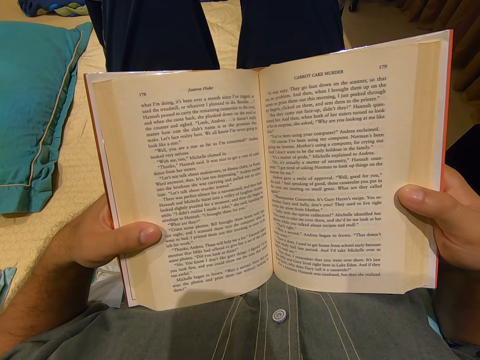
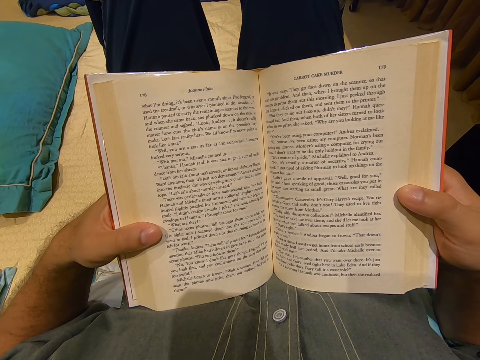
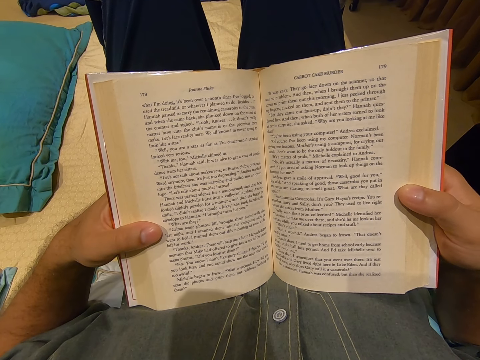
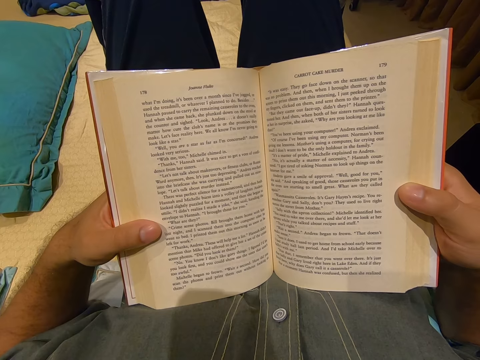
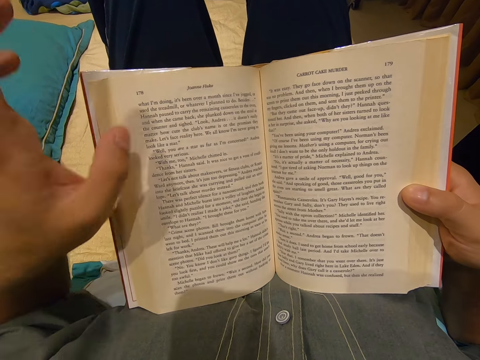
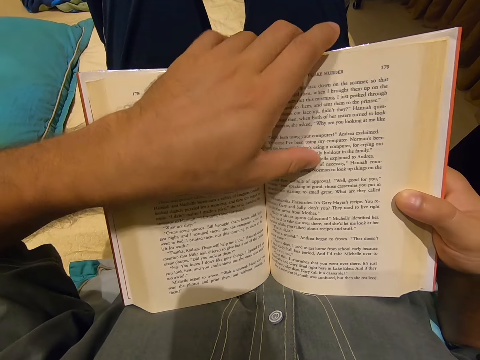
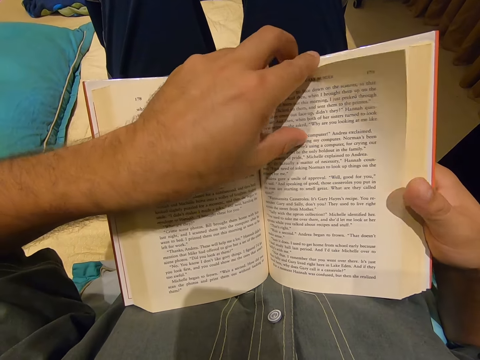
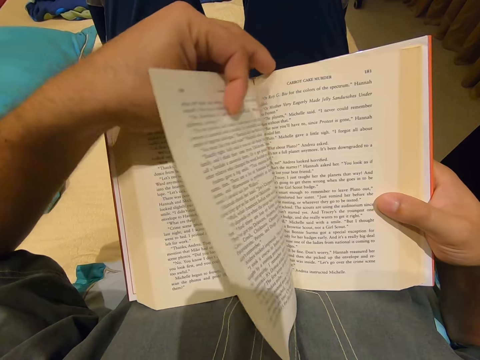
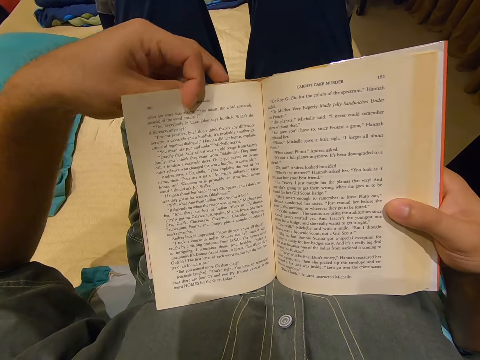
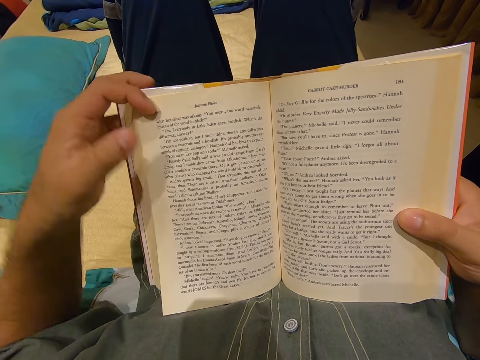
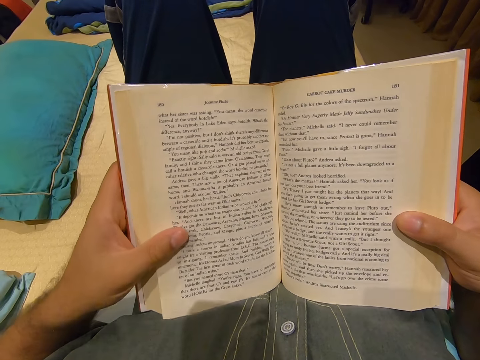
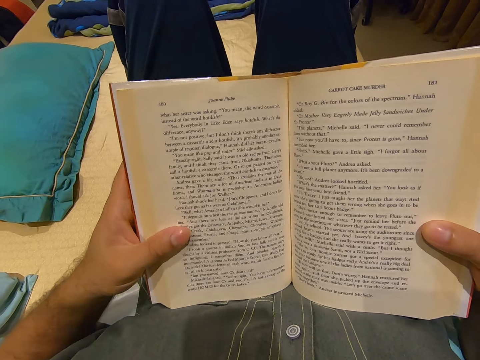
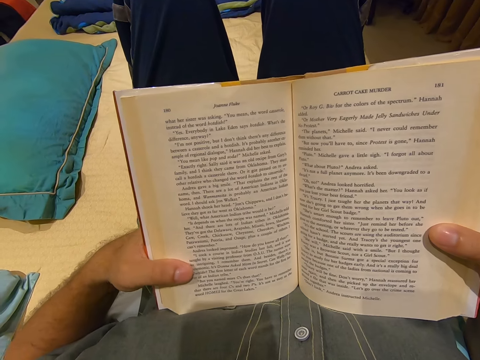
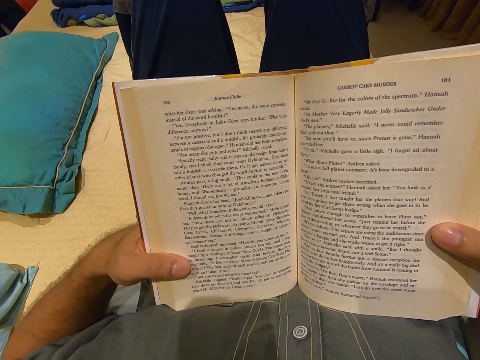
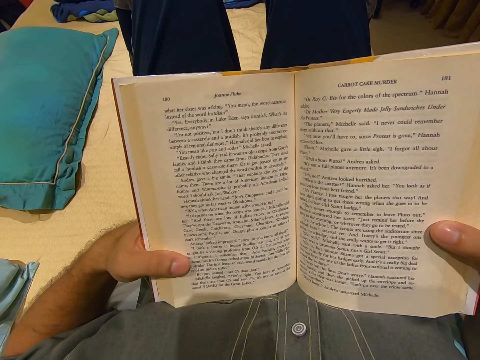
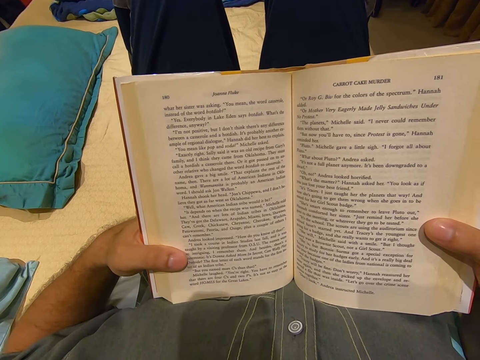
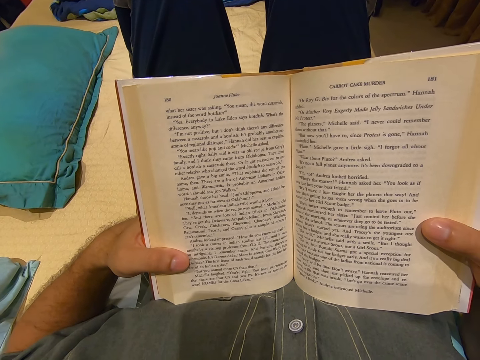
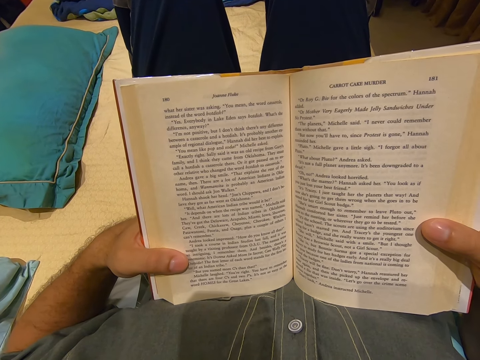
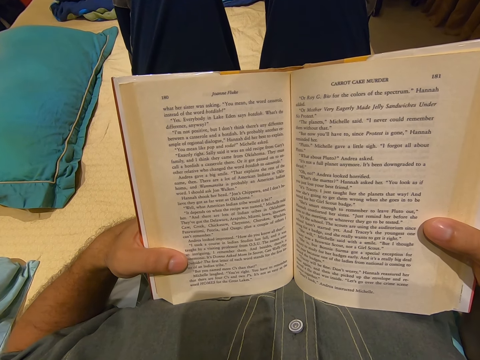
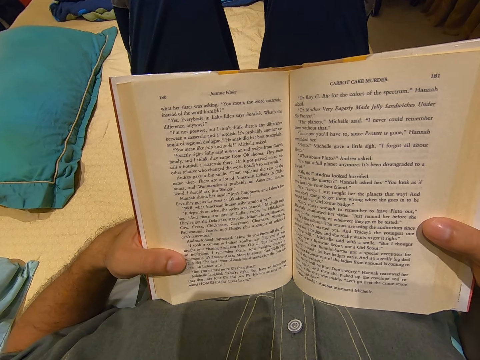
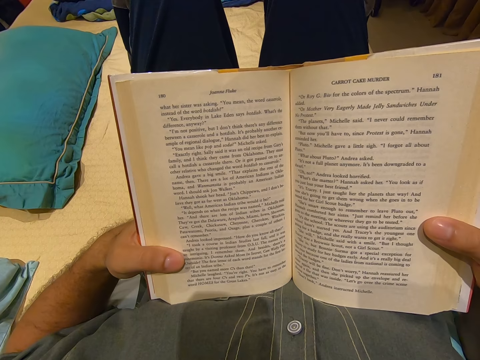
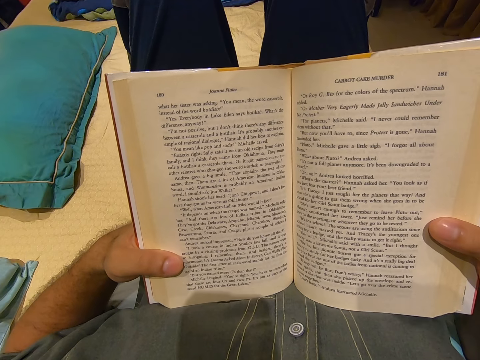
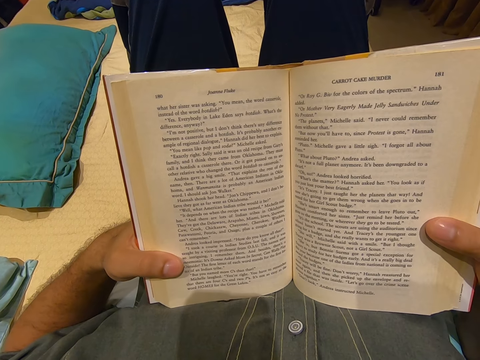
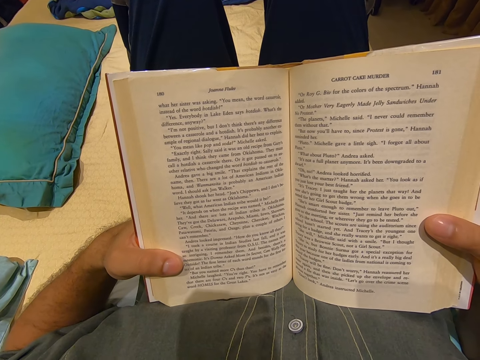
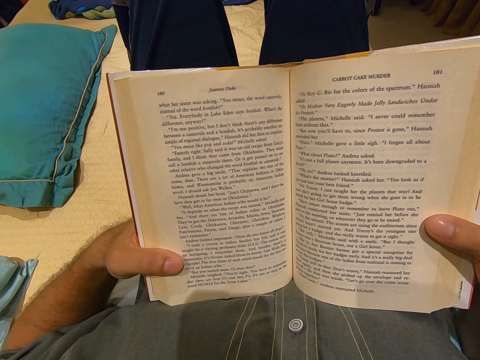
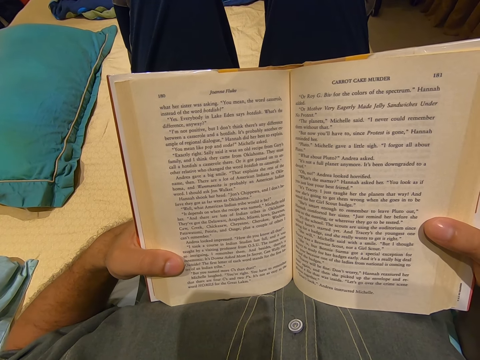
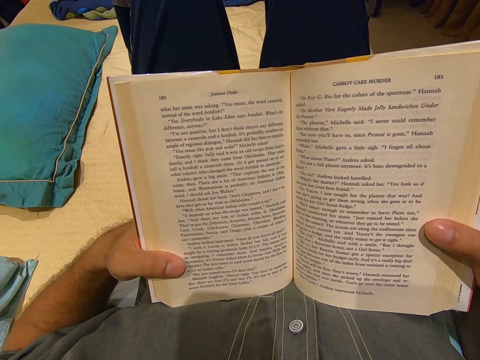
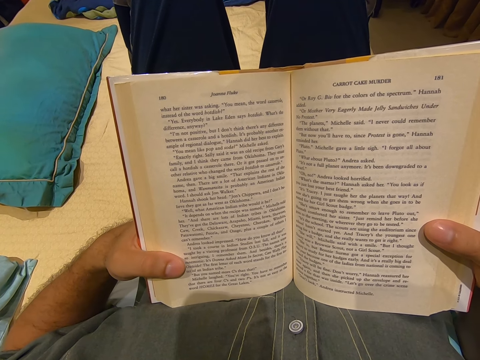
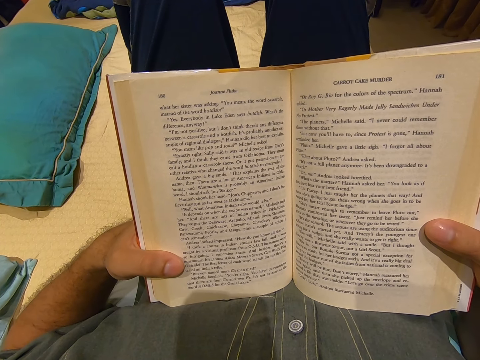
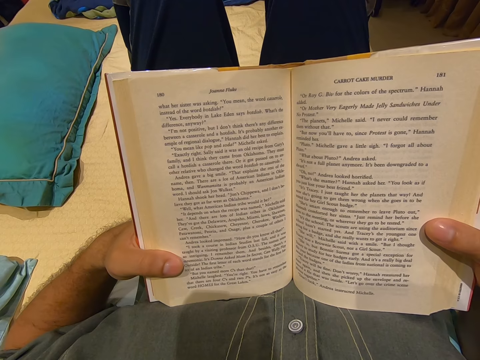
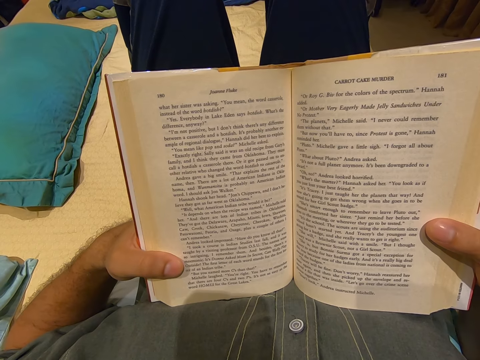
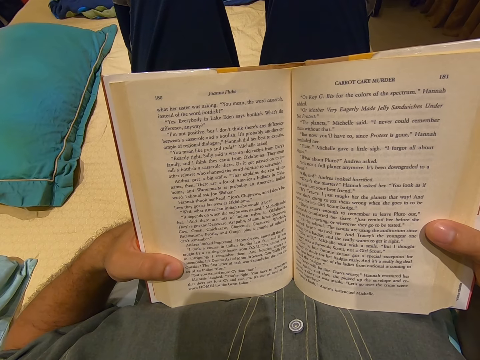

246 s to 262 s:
The camera wearer moves his hand up. He turns the page. He holds the book. He reads the book. He moves the hand.

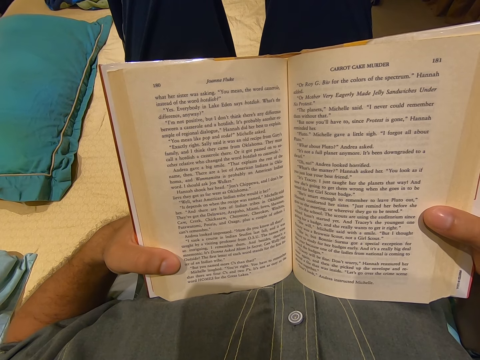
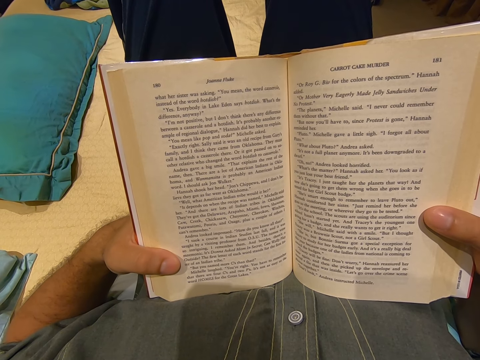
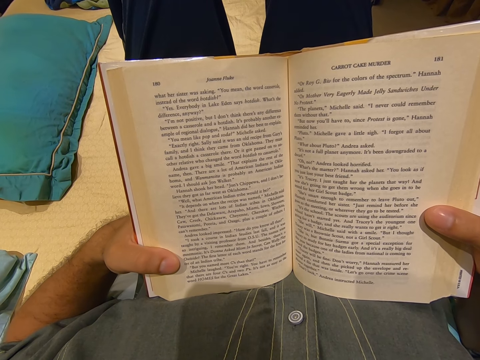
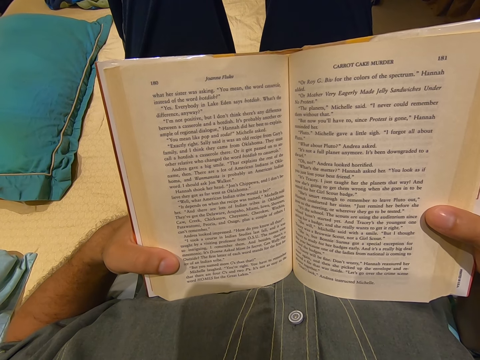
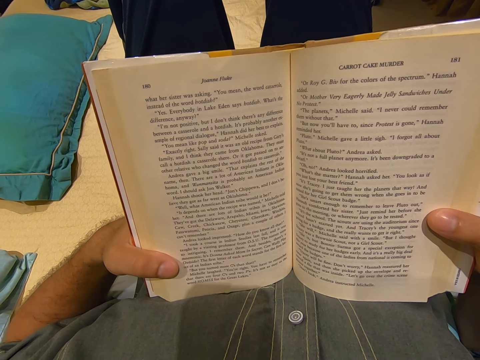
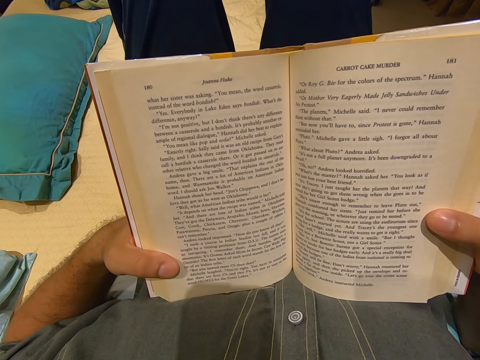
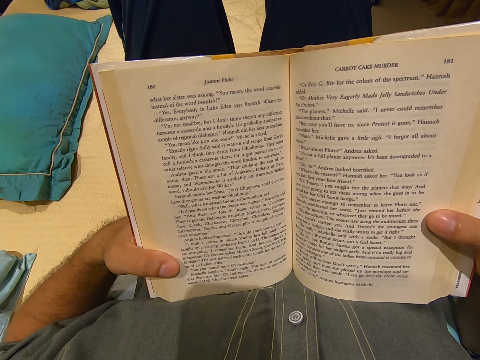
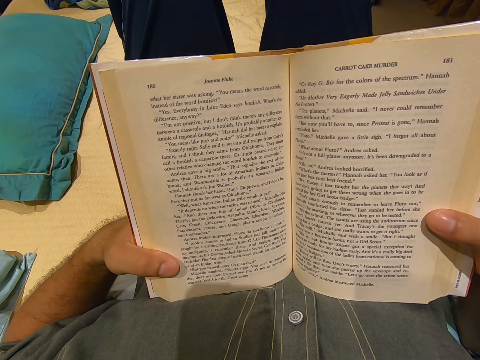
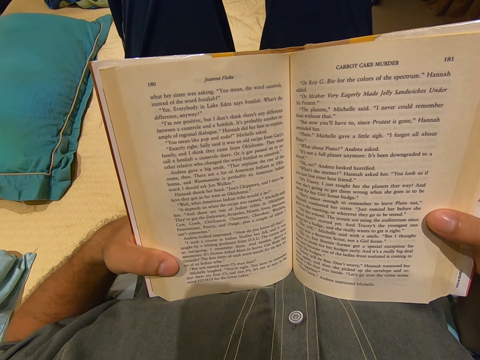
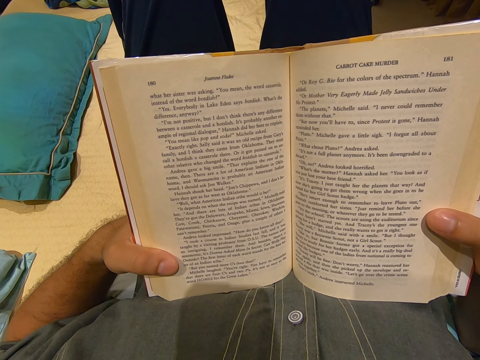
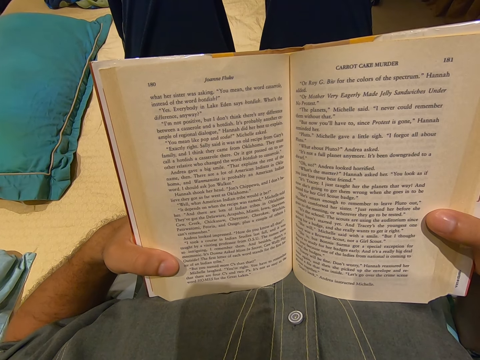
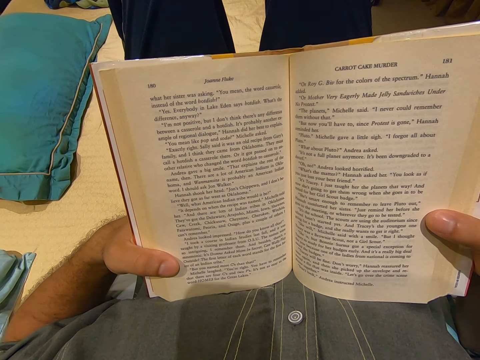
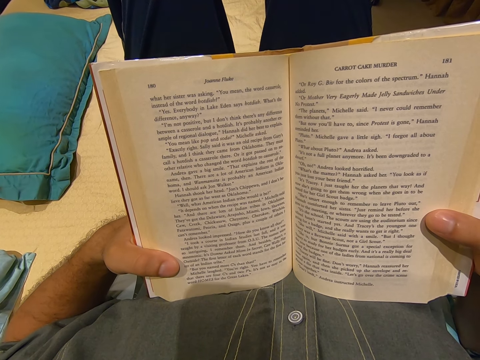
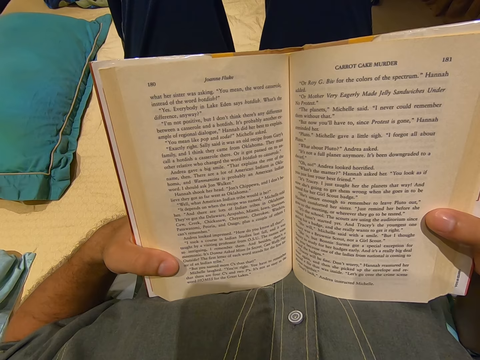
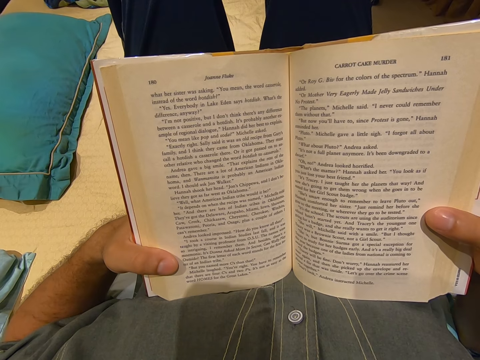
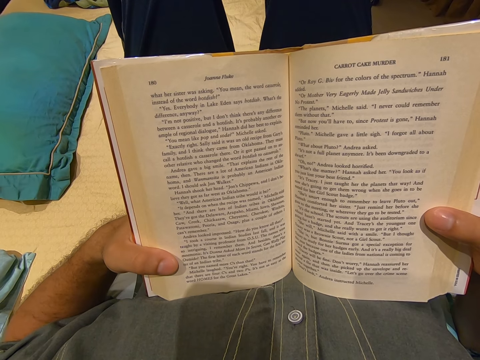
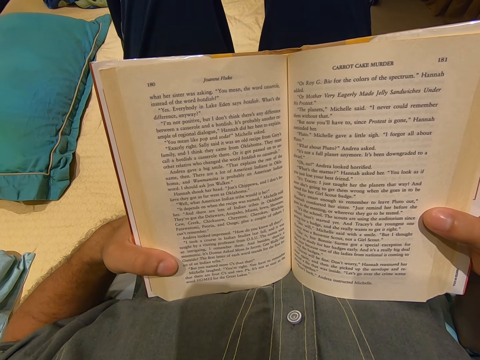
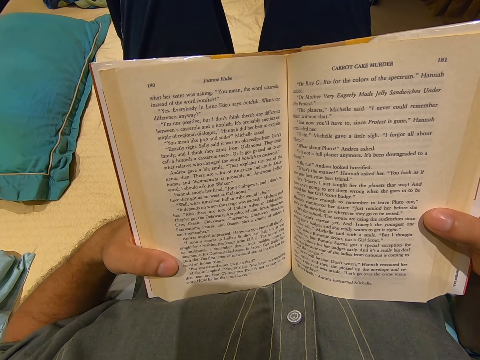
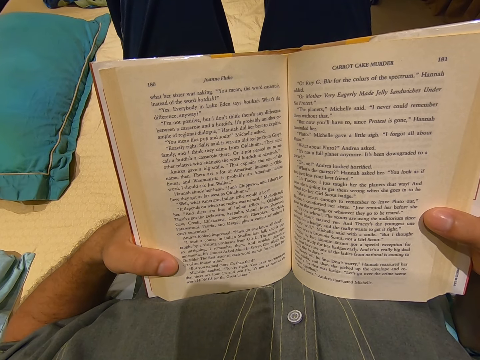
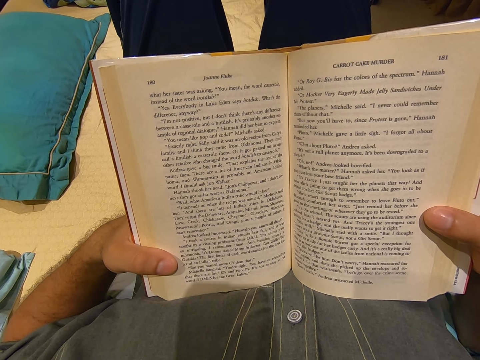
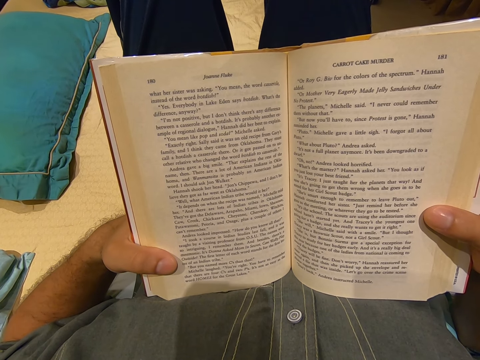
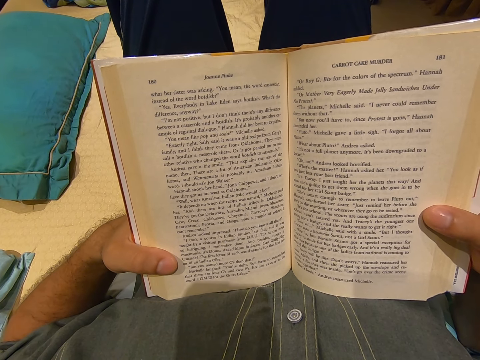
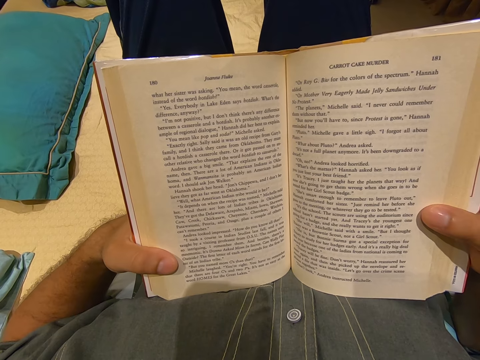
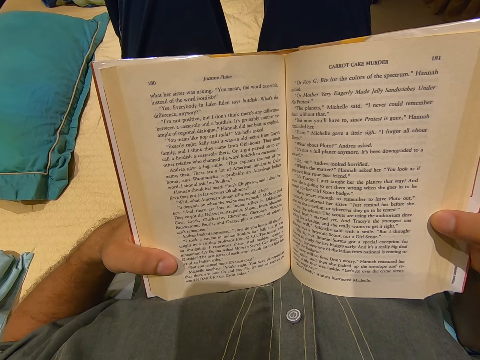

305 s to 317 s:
The camera wearer moves the book. They move a finger.
